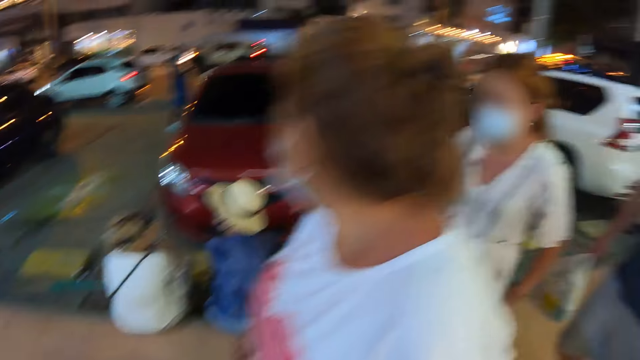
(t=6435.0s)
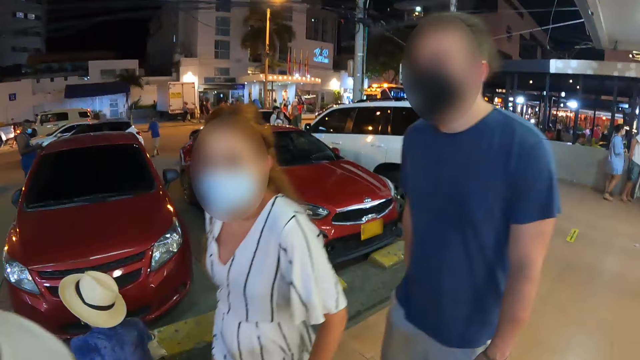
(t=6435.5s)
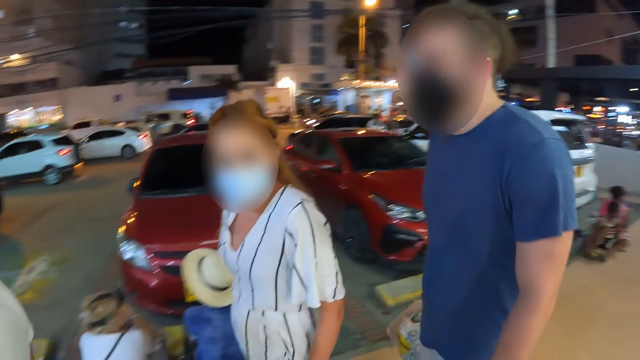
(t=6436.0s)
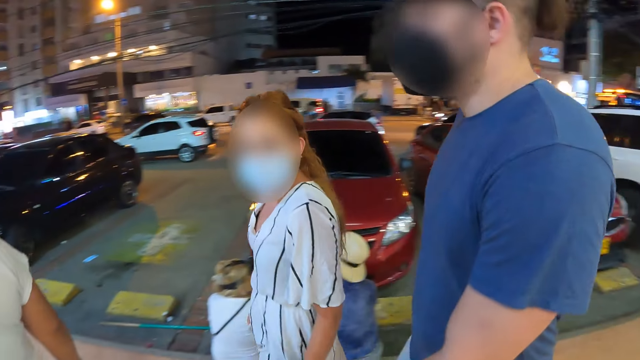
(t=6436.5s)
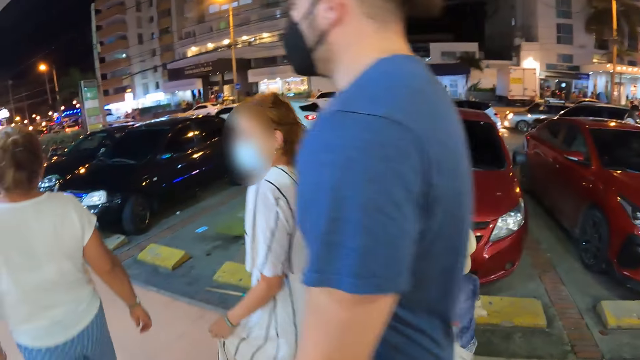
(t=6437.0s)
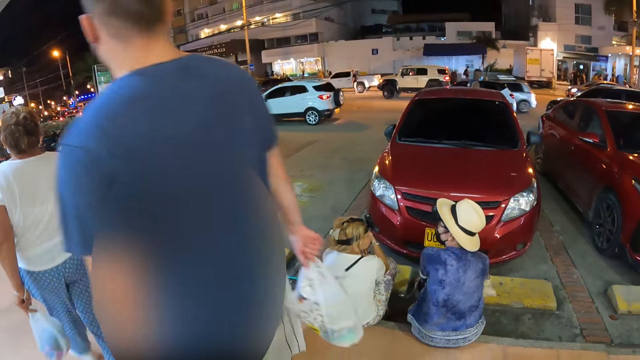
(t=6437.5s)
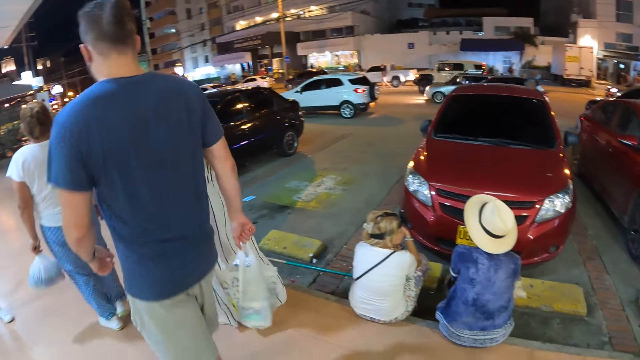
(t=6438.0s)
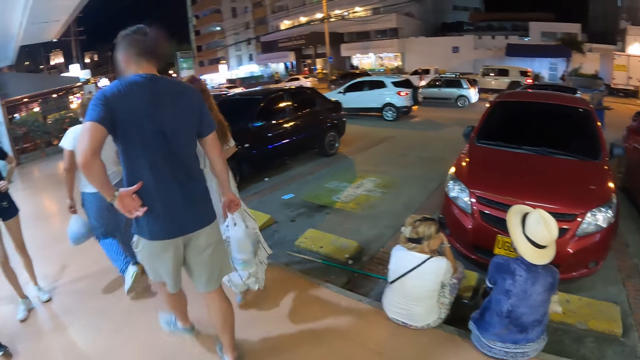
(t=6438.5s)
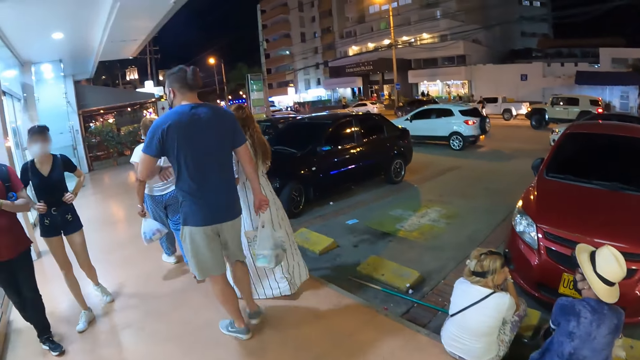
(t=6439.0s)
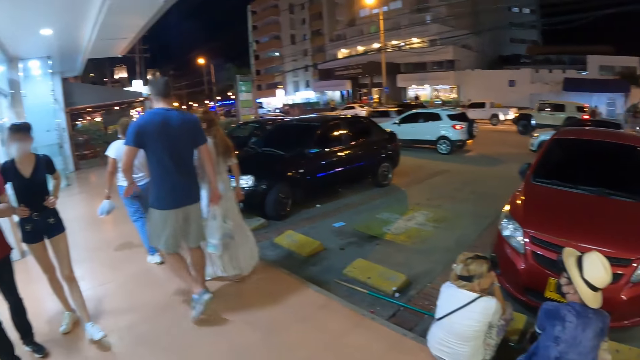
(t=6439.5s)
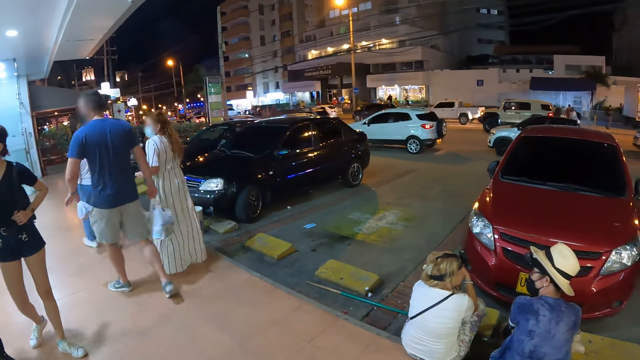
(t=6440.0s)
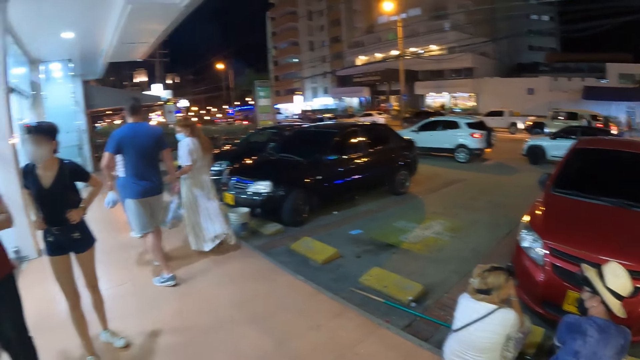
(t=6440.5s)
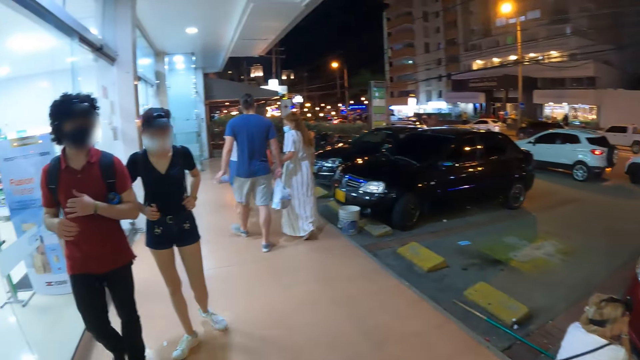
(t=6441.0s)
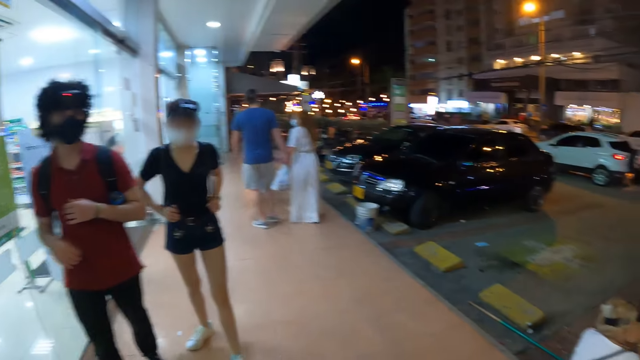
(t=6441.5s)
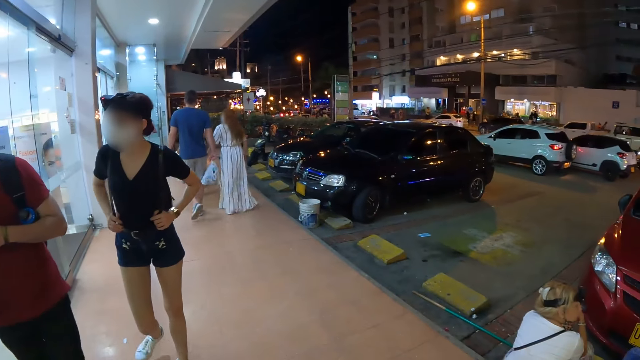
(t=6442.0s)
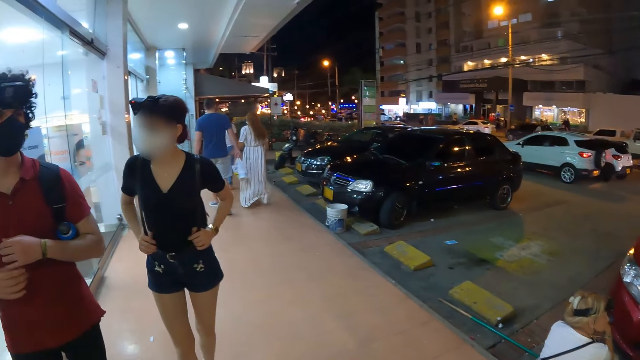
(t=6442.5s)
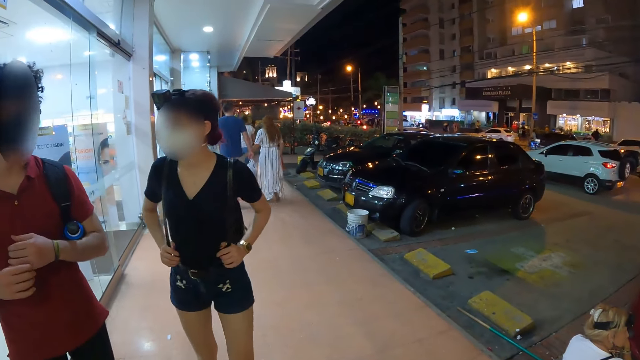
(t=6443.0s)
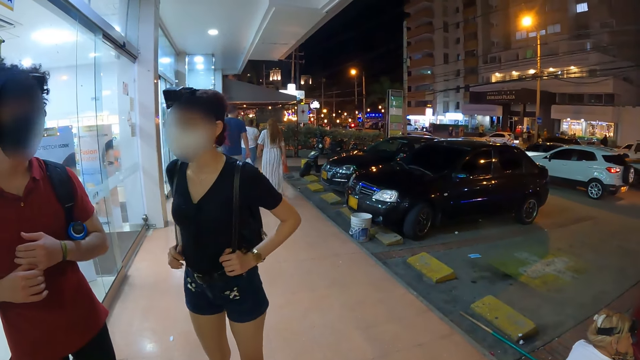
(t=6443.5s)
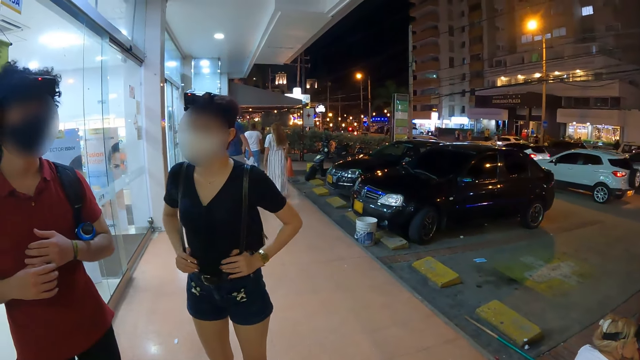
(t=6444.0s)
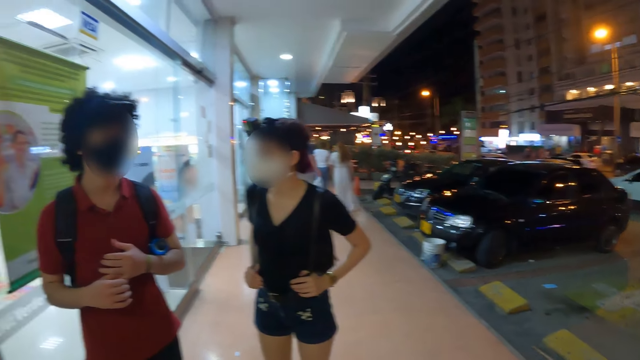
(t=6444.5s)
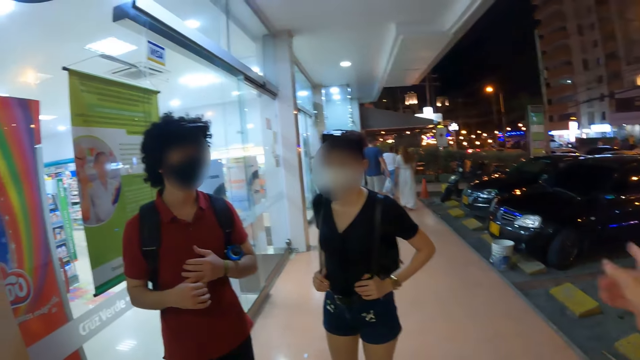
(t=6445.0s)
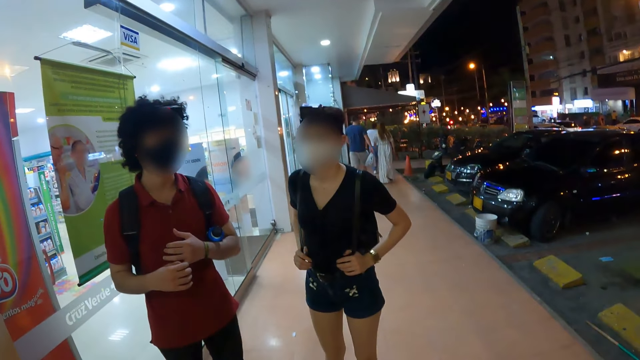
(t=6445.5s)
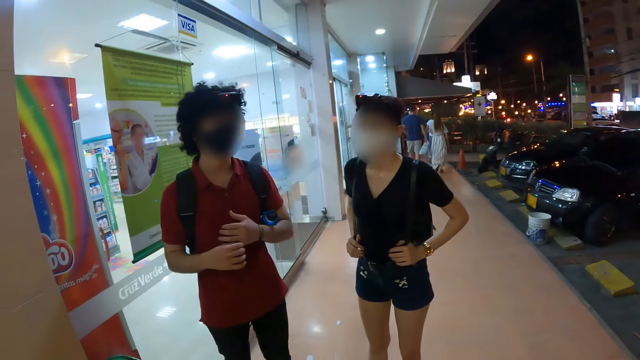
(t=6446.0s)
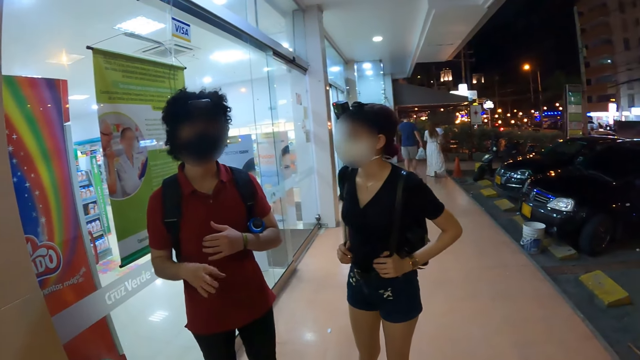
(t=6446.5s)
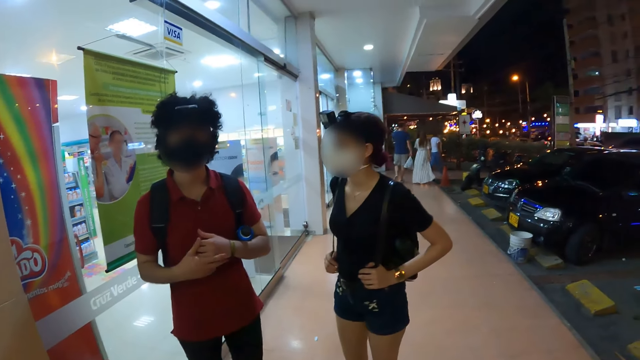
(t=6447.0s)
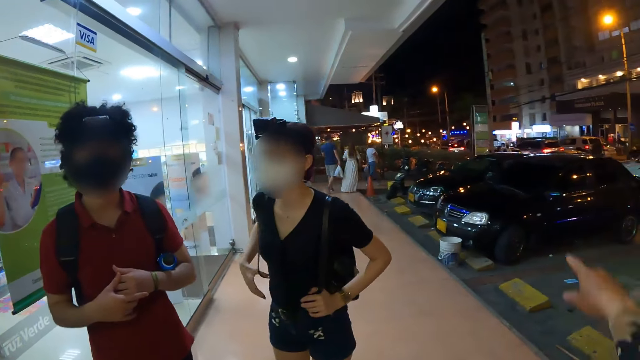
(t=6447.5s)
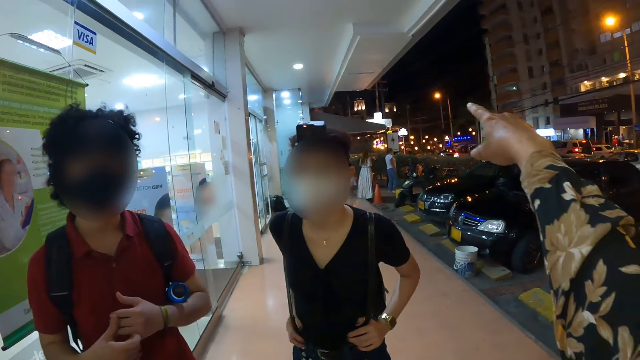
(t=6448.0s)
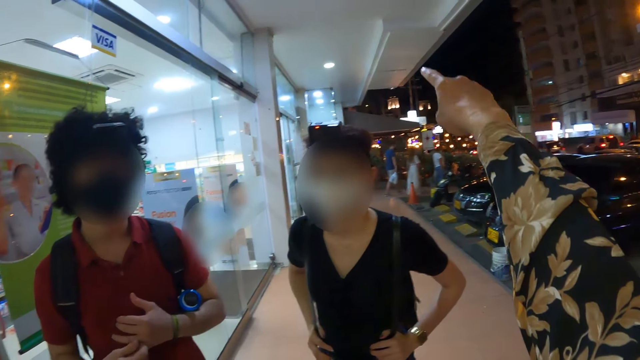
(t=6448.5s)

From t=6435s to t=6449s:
The camera wearer looks around. The man and the woman converse on the walkway. The camera wearer converses with the man and the woman. They move hands.

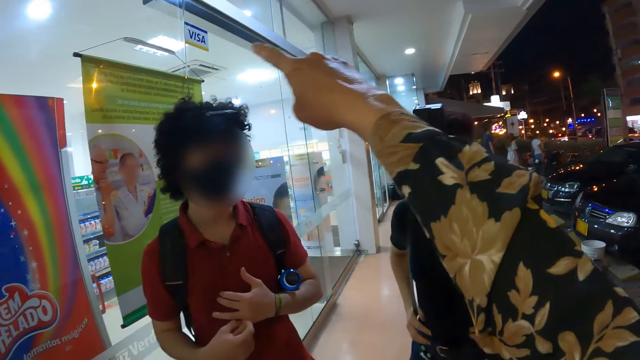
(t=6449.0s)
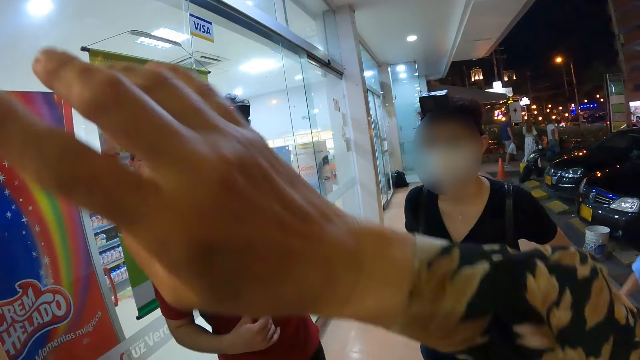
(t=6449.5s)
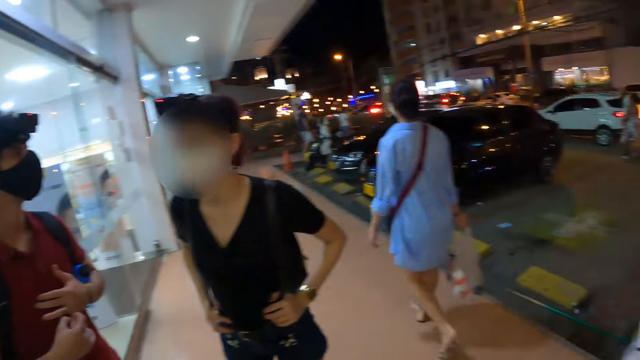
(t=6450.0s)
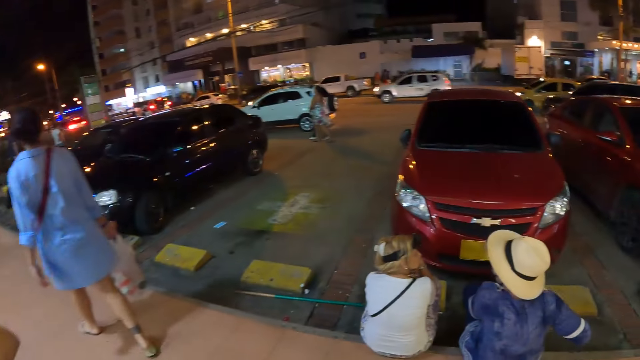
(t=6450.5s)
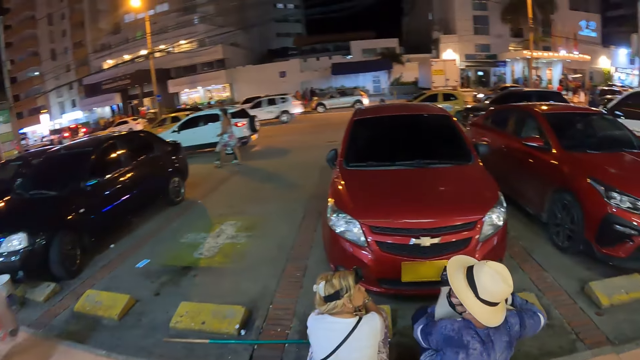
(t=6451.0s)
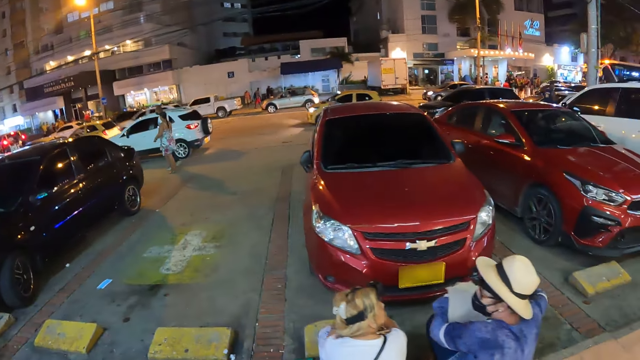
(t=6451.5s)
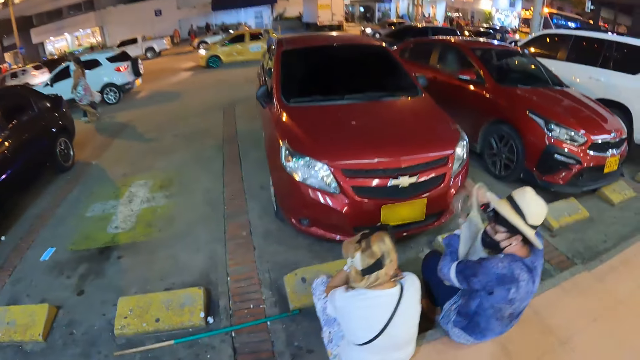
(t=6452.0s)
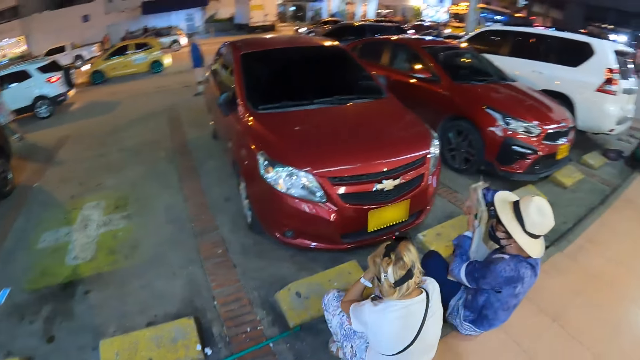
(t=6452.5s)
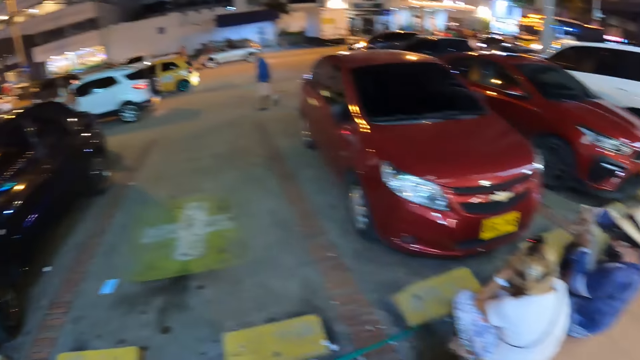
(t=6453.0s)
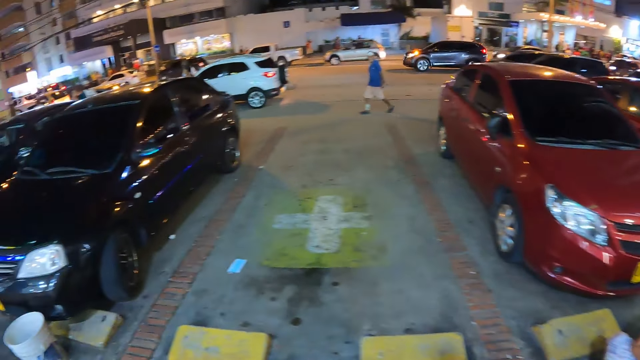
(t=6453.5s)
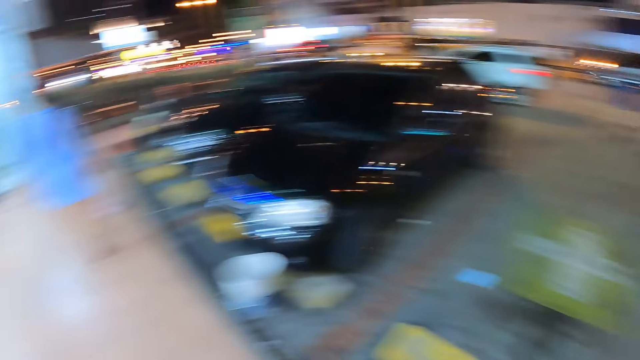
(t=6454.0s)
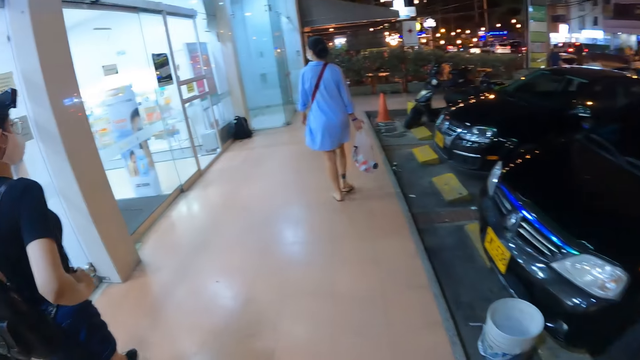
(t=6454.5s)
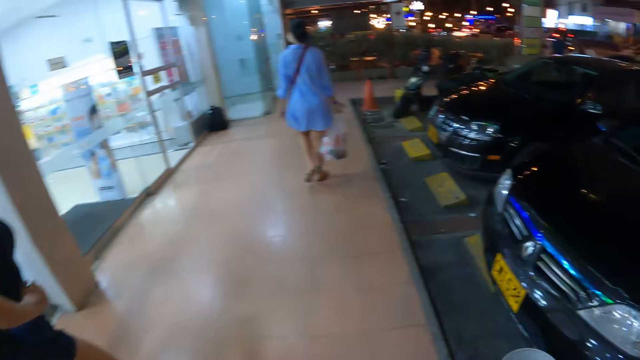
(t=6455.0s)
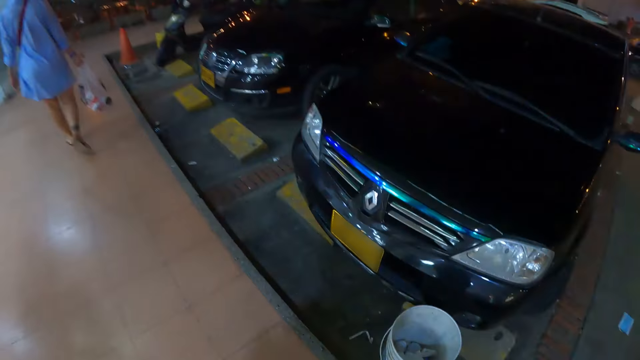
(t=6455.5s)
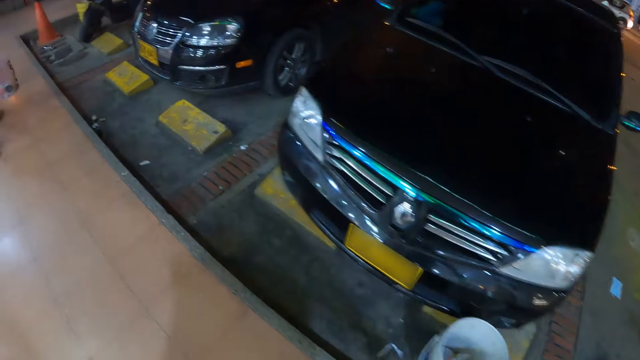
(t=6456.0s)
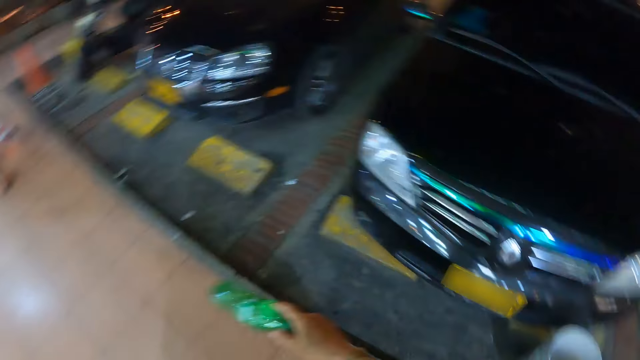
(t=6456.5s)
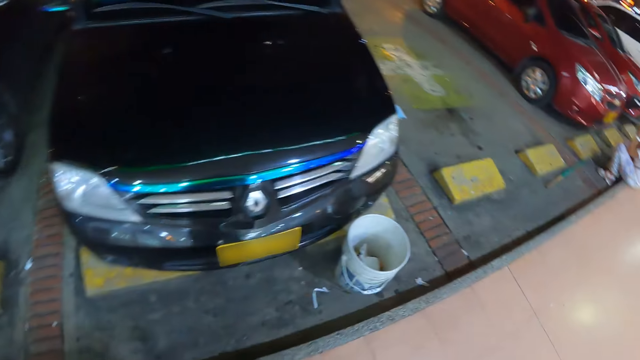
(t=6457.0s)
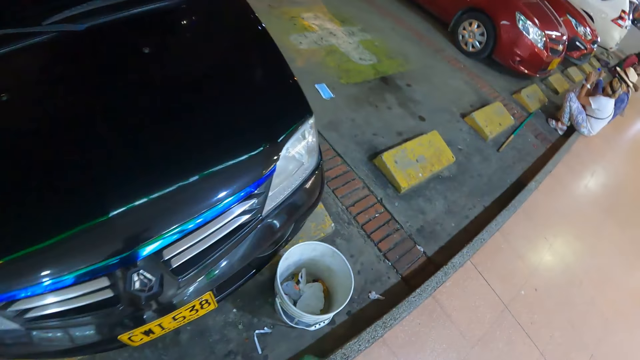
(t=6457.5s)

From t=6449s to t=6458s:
The camera wearer looks around. They walk on the walkway with the man and the woman.
